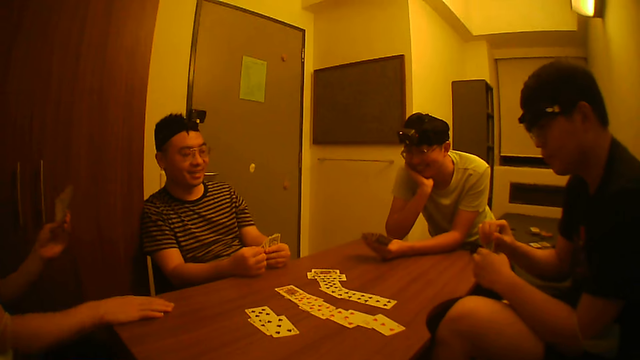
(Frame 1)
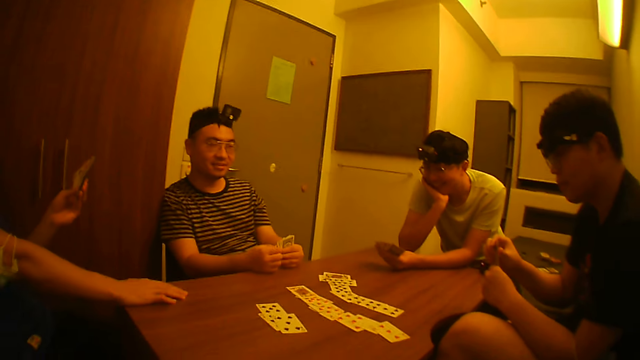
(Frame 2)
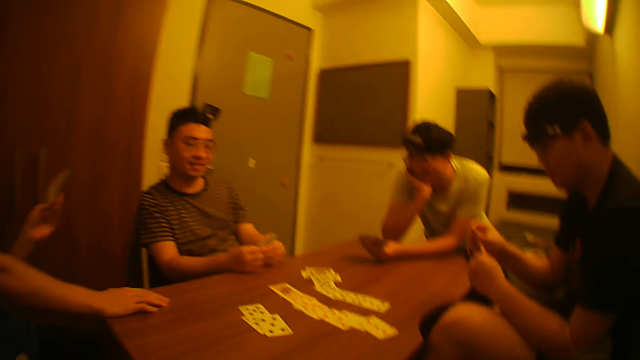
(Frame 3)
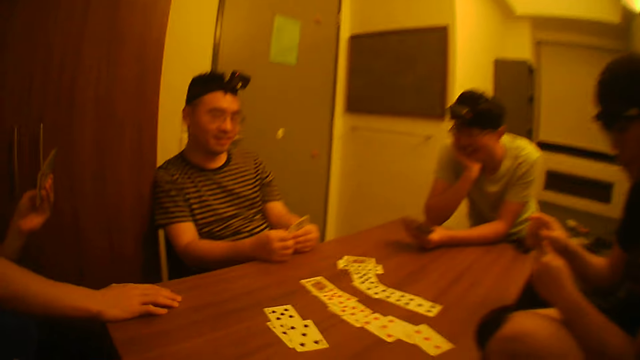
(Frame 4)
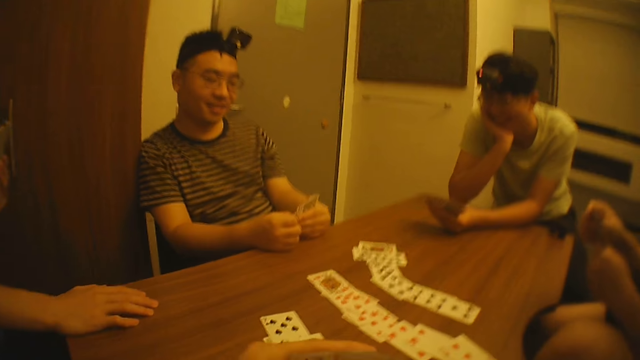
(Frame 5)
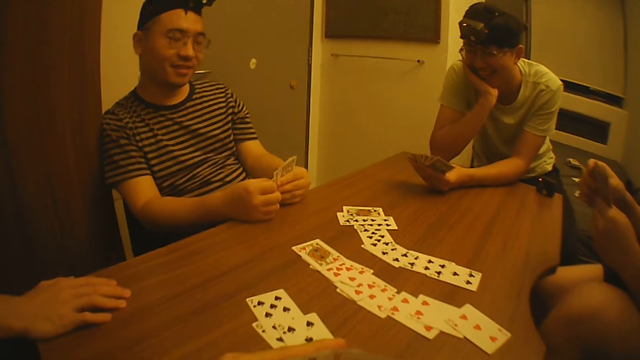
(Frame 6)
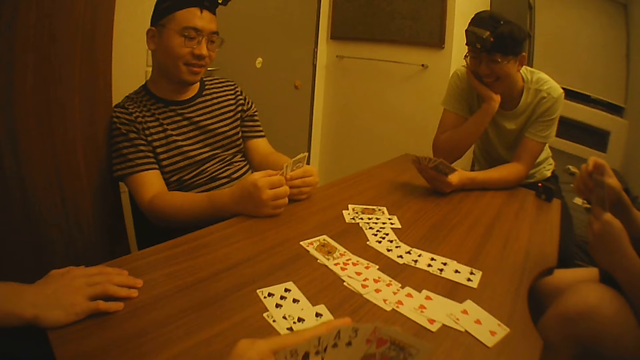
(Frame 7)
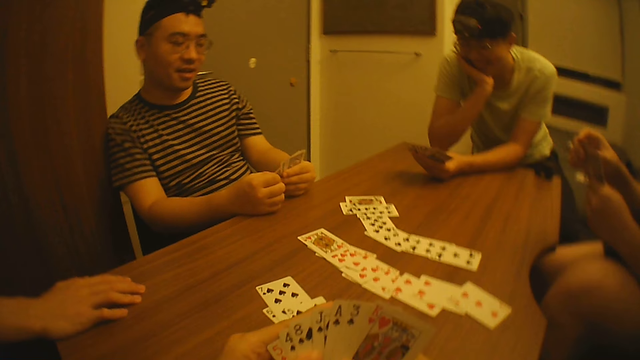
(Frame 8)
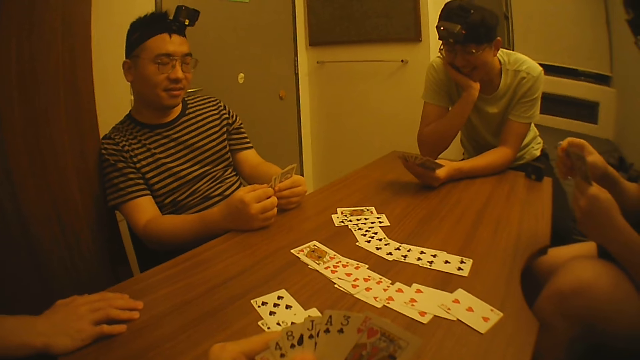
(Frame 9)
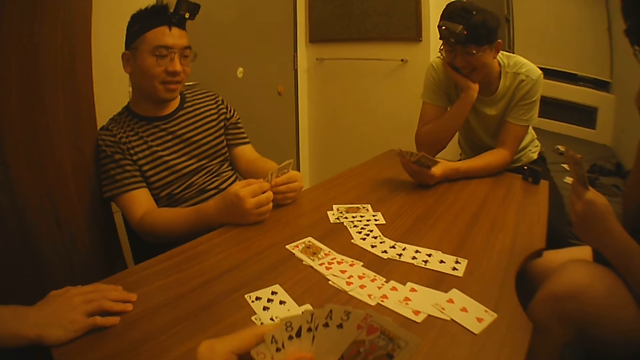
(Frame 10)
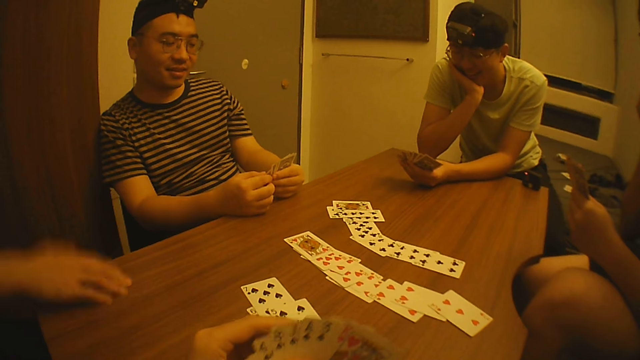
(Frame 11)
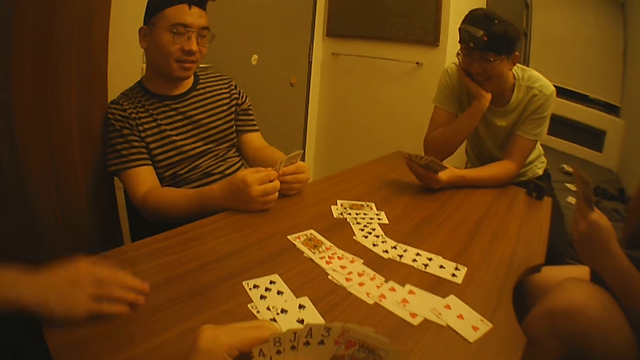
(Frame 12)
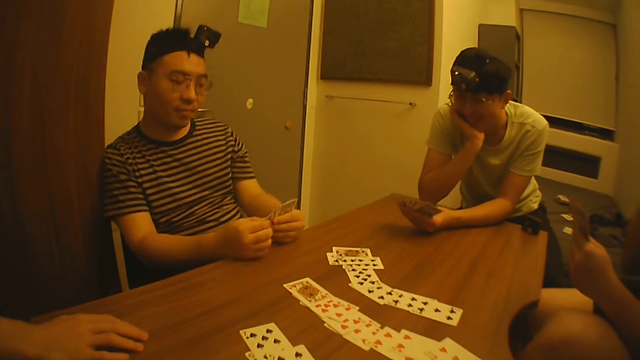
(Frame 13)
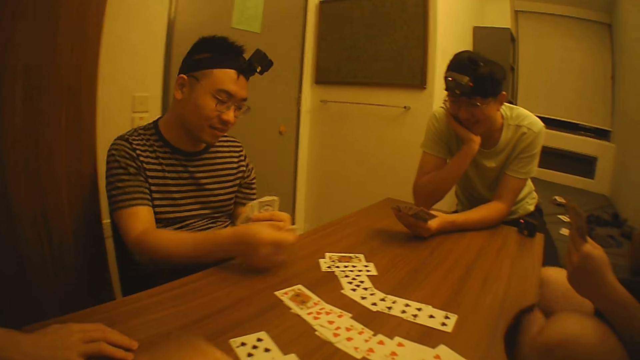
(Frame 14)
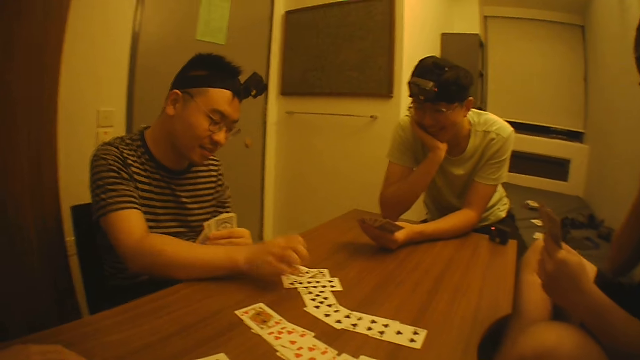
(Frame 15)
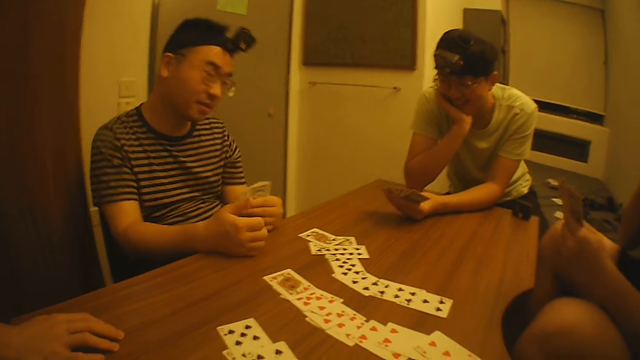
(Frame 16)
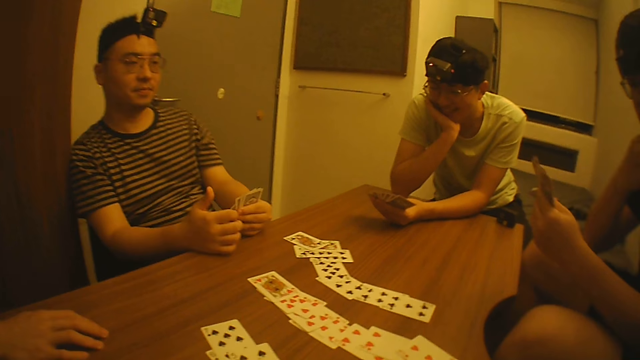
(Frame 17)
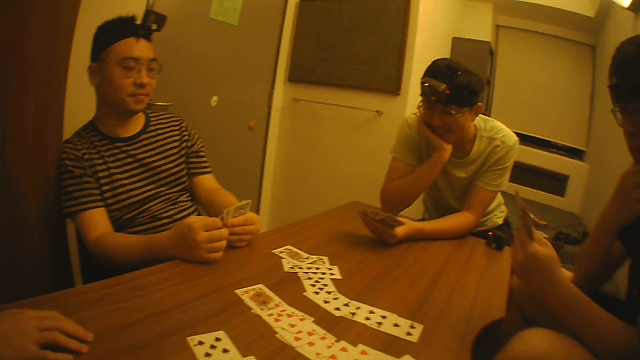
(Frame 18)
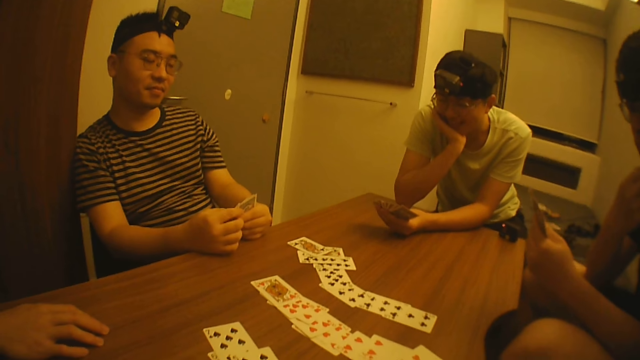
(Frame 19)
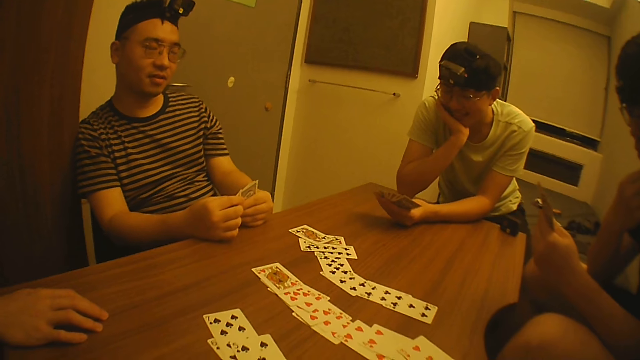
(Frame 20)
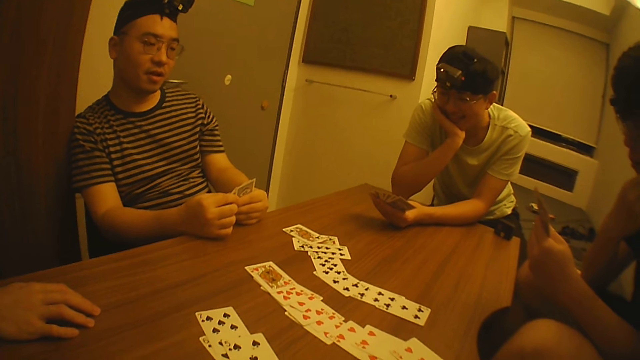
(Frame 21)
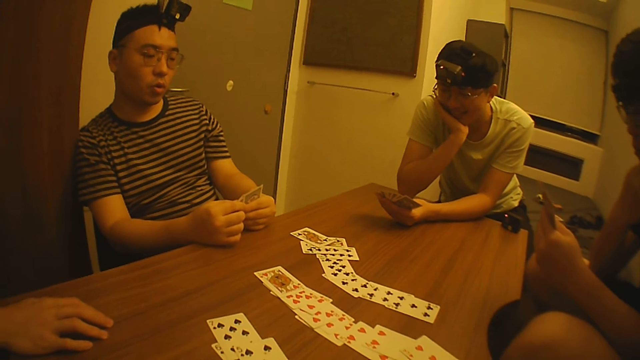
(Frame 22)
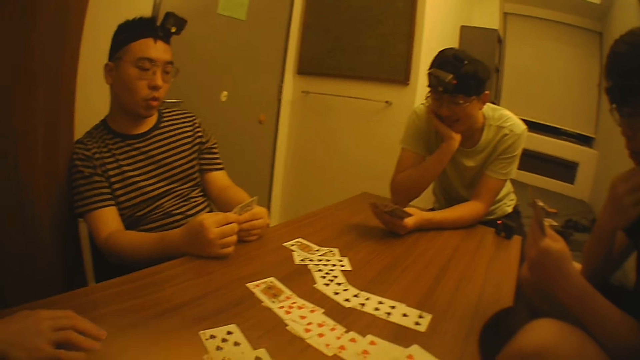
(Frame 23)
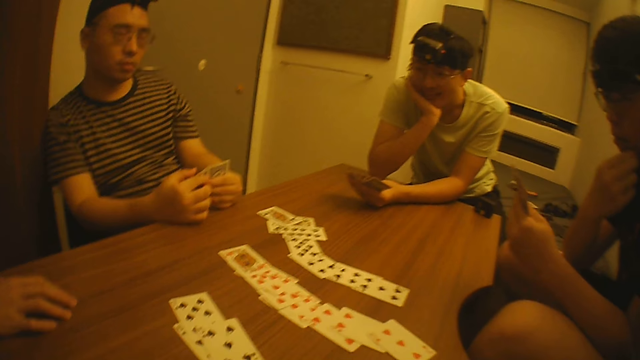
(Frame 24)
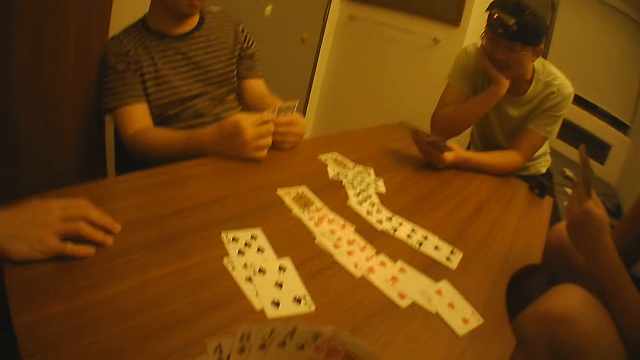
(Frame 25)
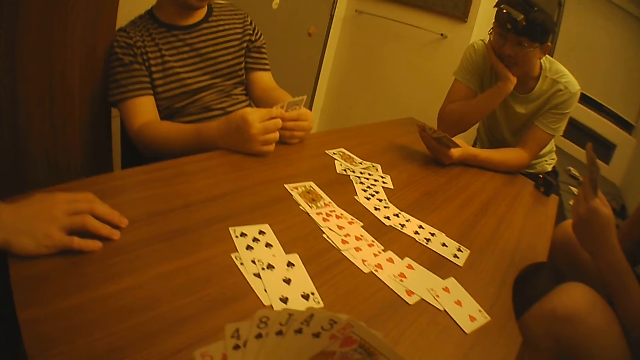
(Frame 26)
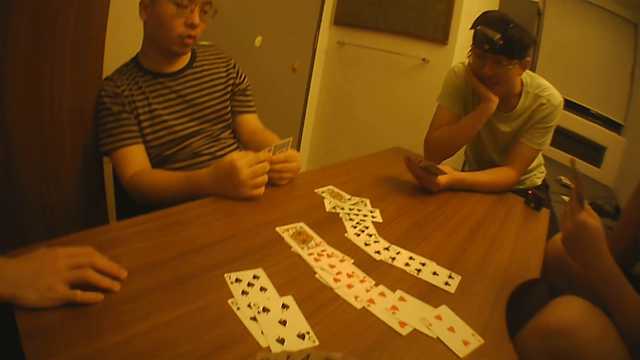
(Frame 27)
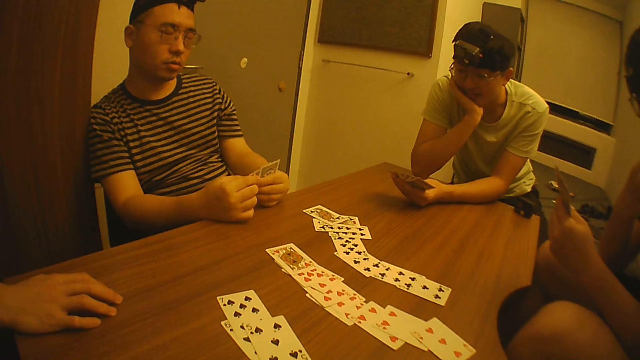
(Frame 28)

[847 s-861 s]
The camera wearer inspects the cards in his hands. A man puts a card on the table. The camera wearer waves his left hand across his face.

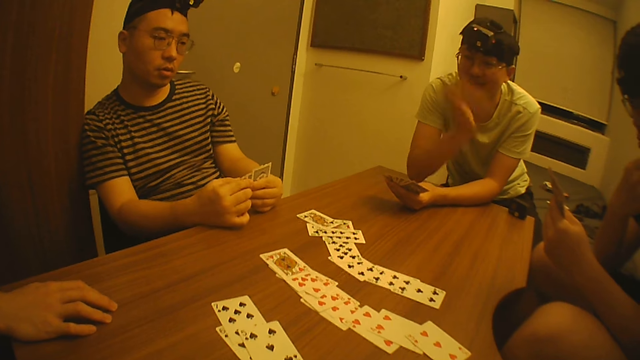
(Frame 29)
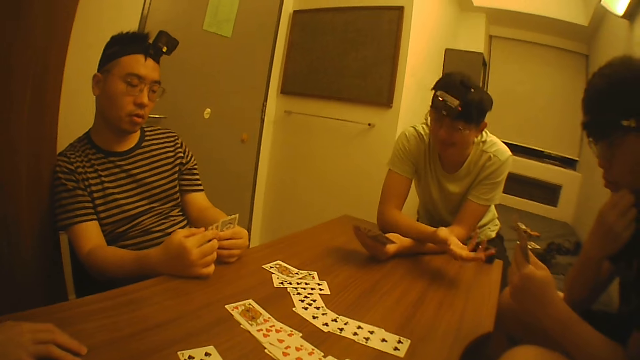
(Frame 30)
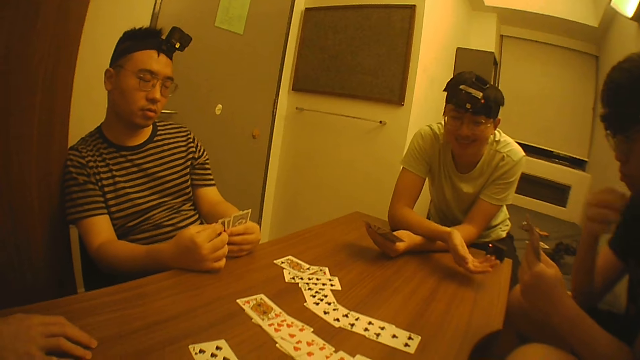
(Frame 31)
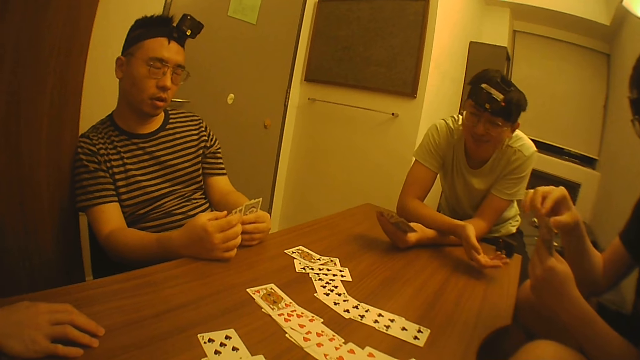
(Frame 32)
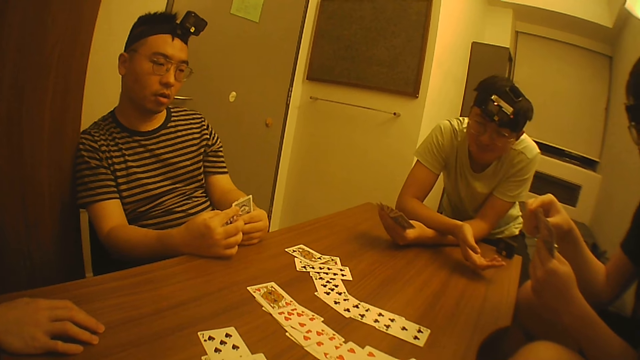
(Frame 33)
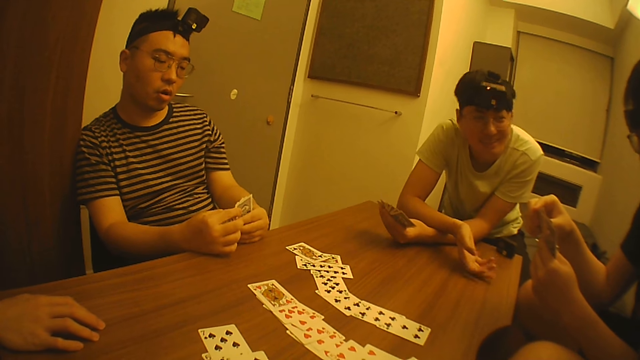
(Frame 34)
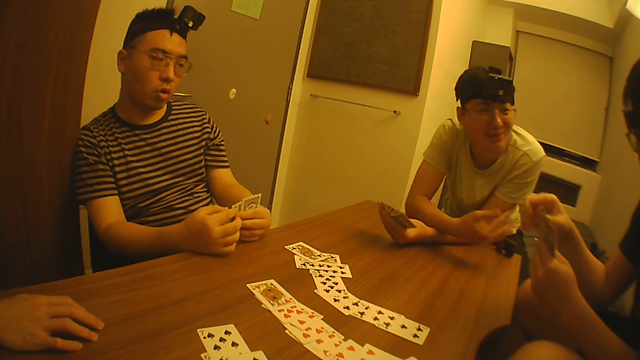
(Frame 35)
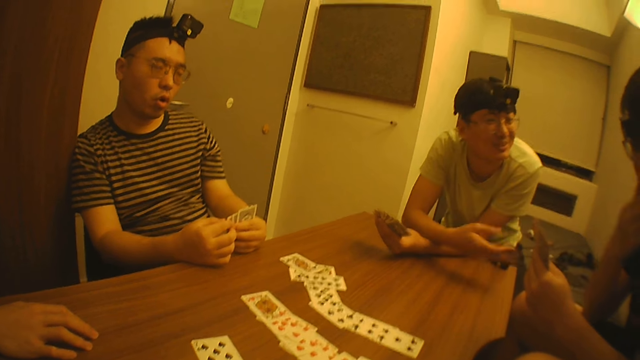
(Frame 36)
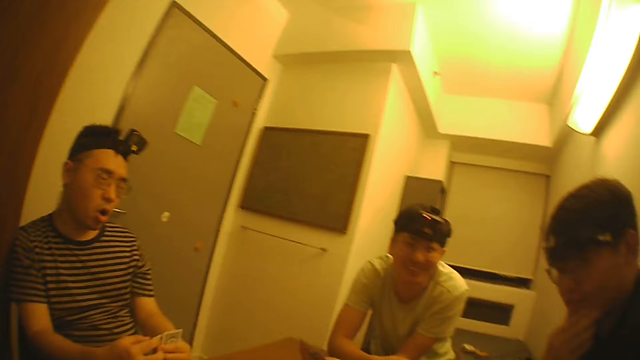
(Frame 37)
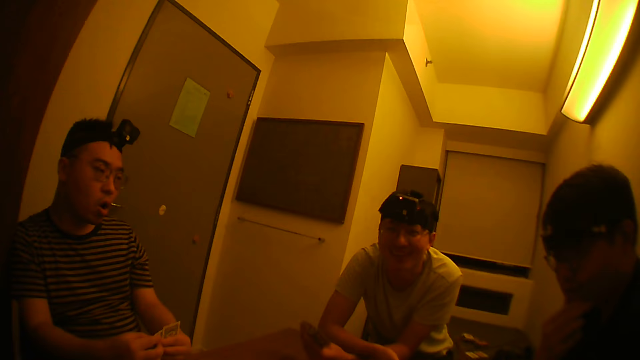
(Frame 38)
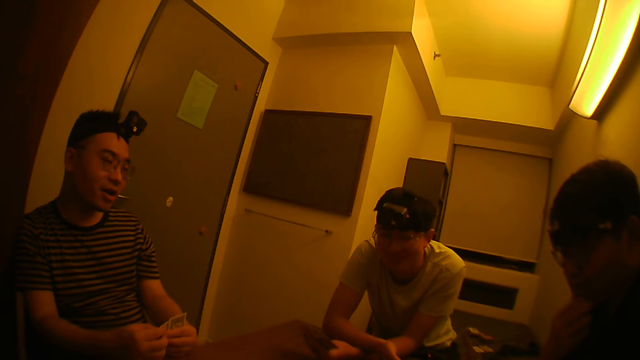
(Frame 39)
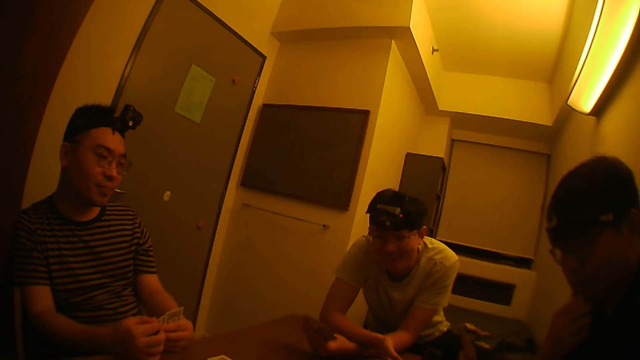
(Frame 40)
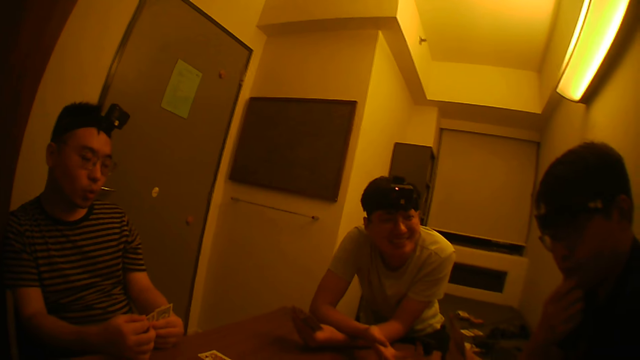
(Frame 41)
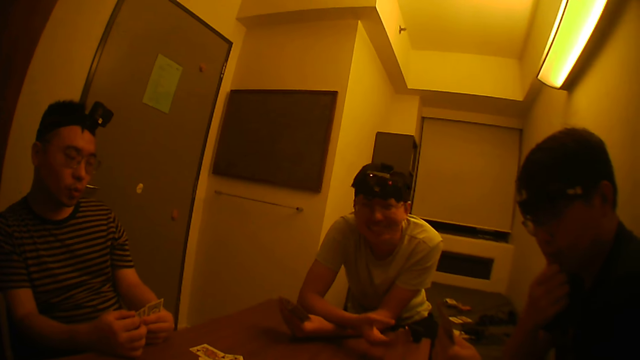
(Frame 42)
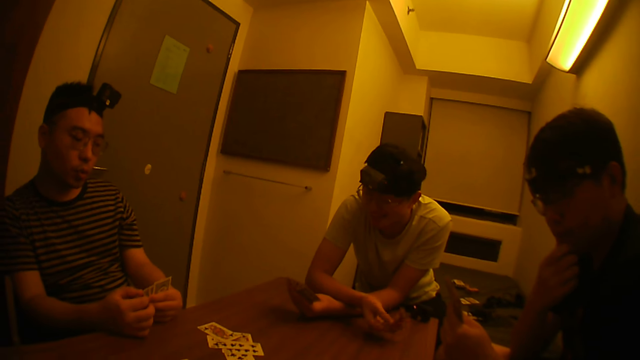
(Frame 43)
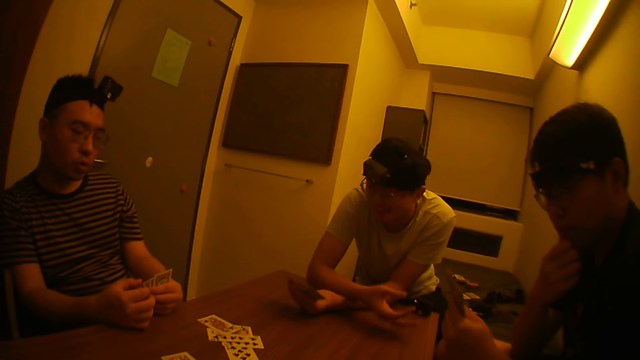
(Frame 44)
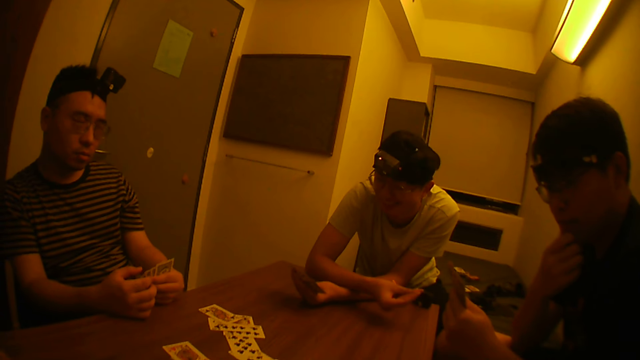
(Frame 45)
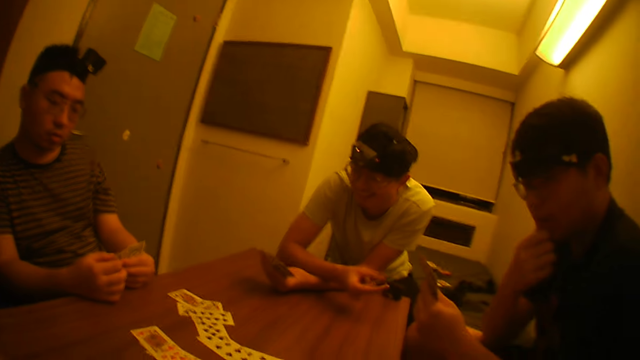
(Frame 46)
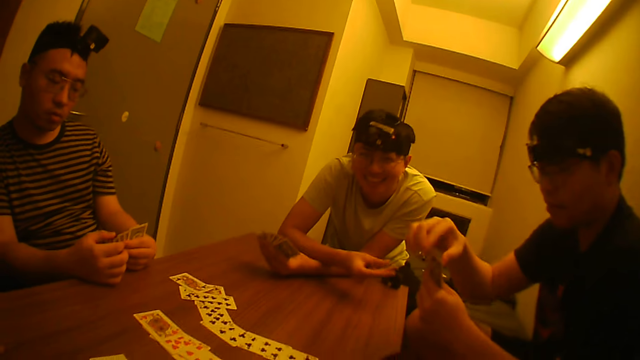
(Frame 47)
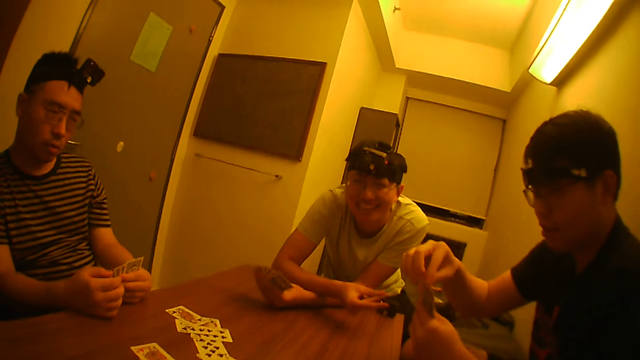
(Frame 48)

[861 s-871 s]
A man asks for a card from another man.
